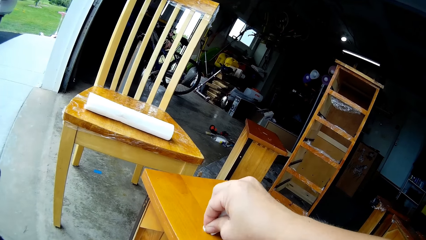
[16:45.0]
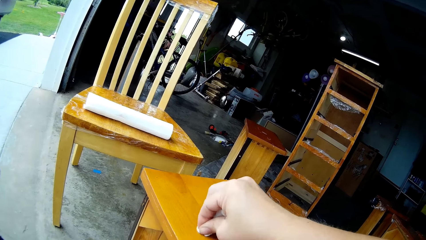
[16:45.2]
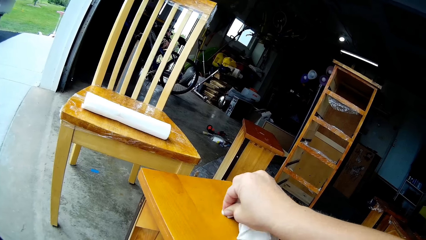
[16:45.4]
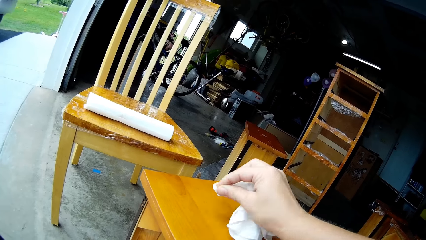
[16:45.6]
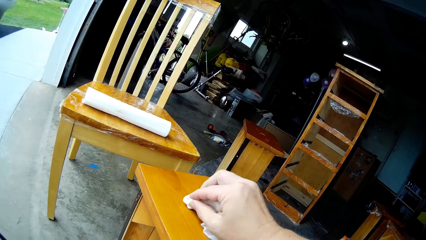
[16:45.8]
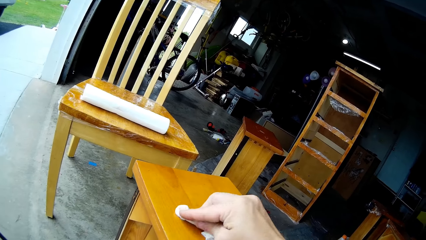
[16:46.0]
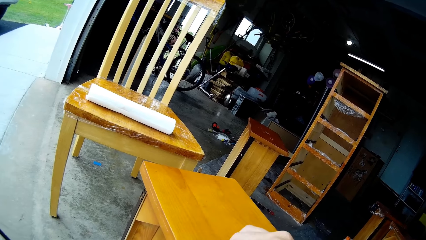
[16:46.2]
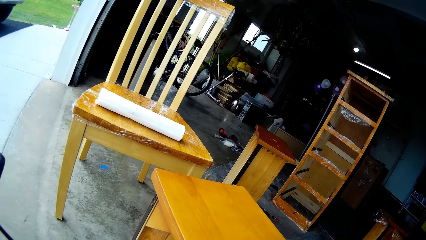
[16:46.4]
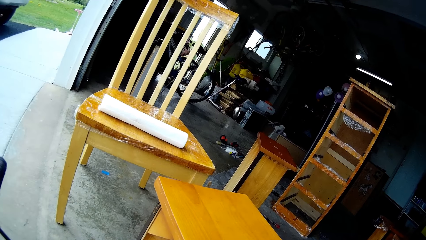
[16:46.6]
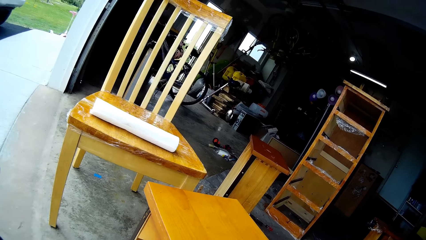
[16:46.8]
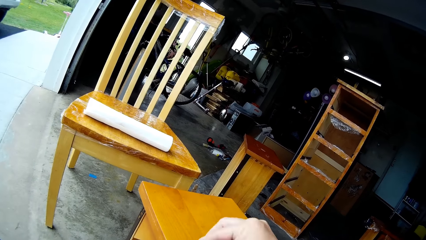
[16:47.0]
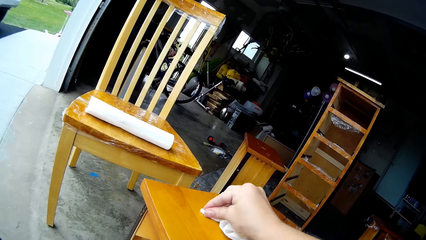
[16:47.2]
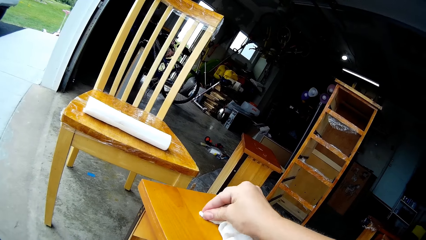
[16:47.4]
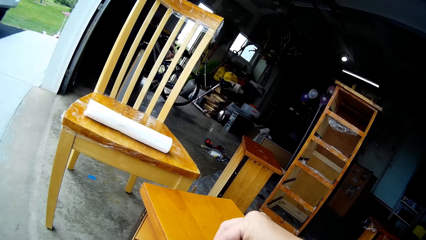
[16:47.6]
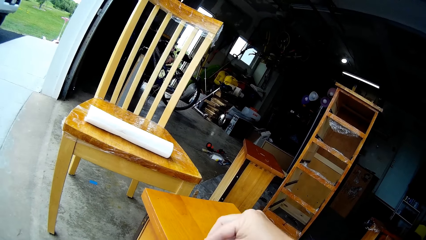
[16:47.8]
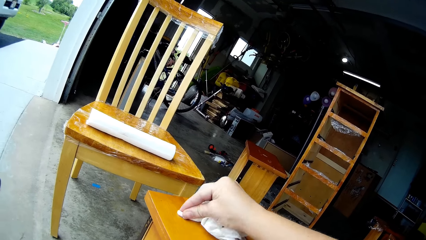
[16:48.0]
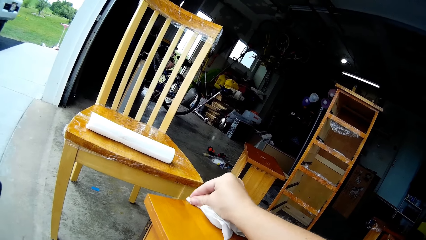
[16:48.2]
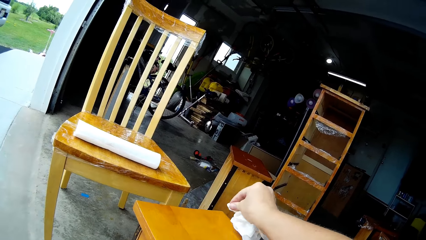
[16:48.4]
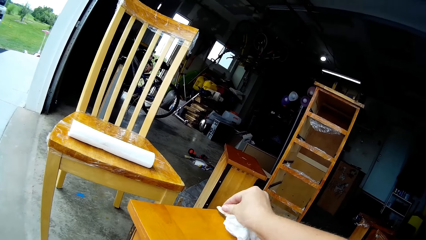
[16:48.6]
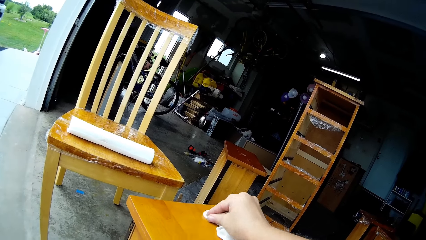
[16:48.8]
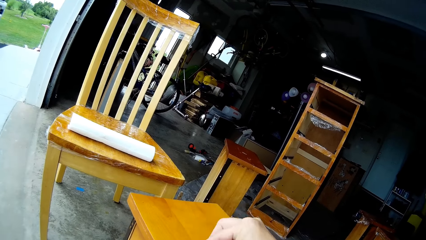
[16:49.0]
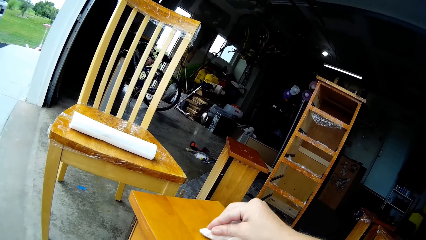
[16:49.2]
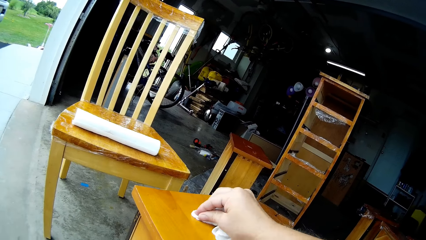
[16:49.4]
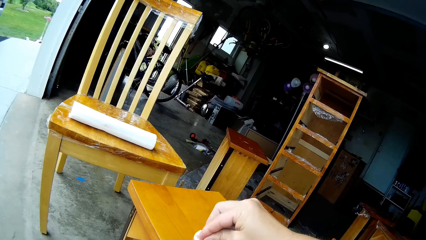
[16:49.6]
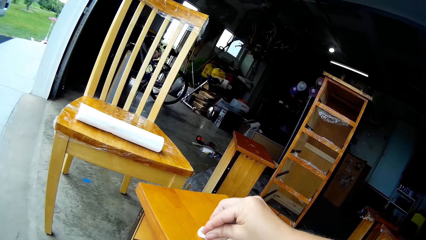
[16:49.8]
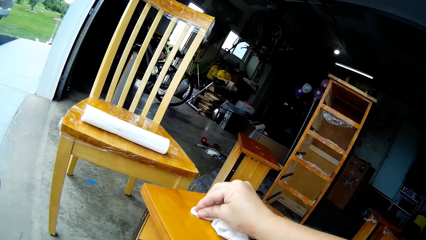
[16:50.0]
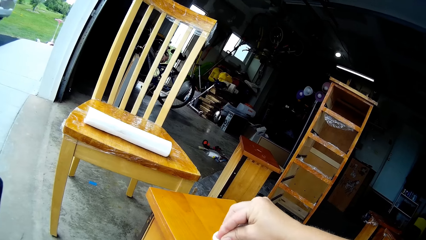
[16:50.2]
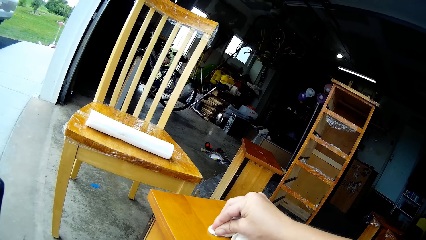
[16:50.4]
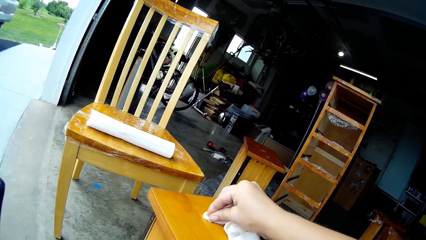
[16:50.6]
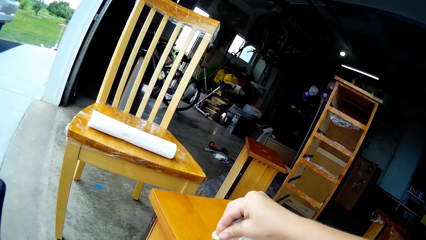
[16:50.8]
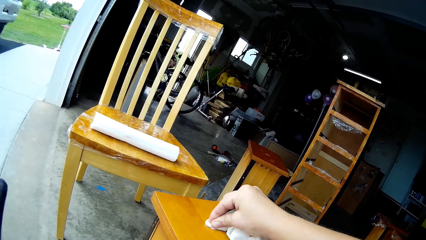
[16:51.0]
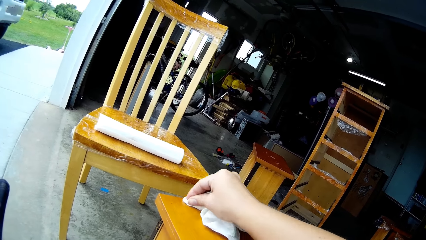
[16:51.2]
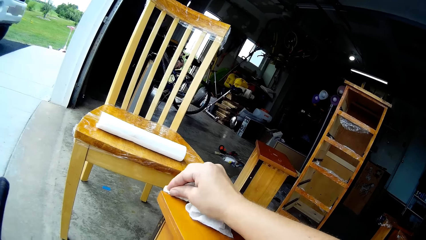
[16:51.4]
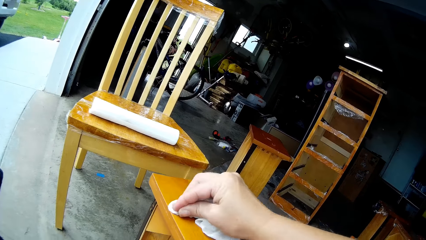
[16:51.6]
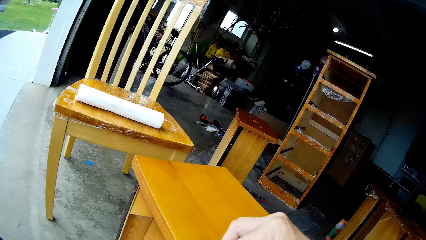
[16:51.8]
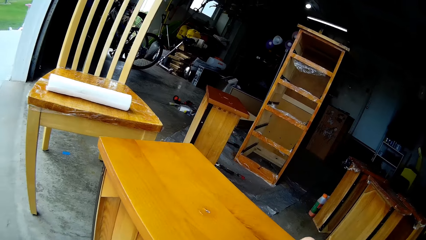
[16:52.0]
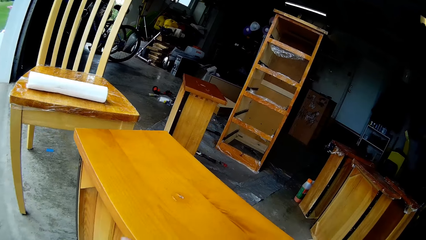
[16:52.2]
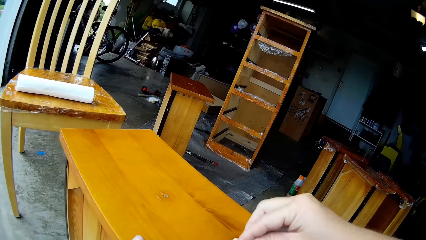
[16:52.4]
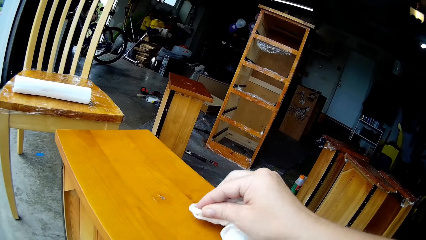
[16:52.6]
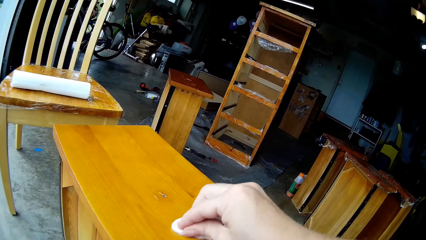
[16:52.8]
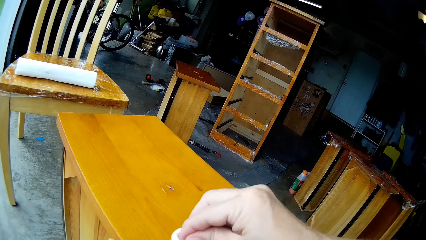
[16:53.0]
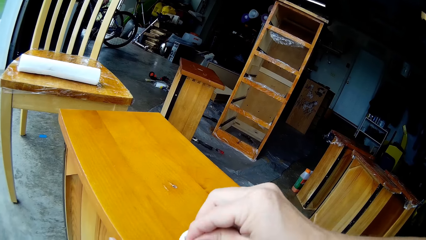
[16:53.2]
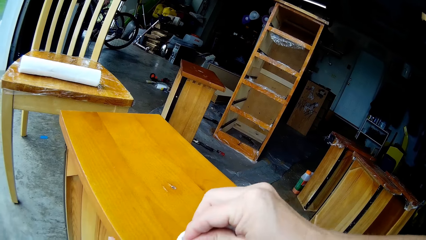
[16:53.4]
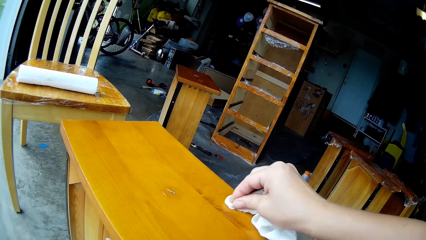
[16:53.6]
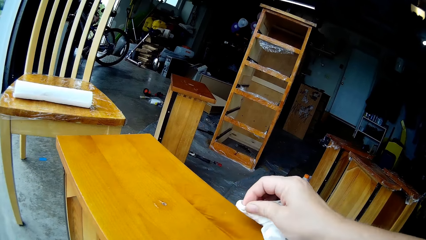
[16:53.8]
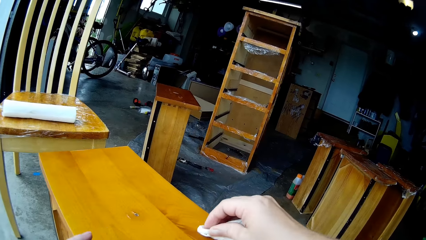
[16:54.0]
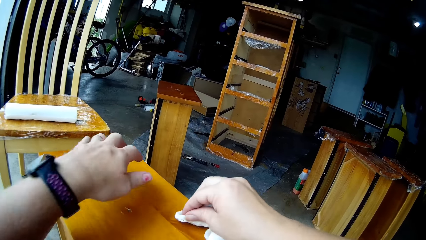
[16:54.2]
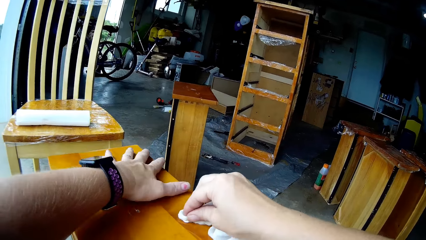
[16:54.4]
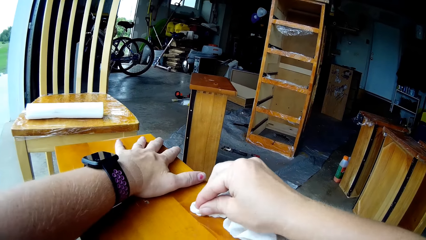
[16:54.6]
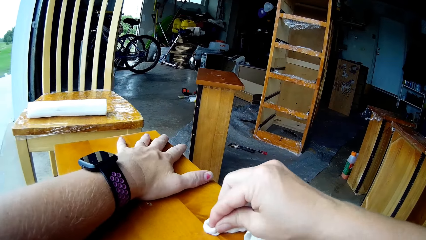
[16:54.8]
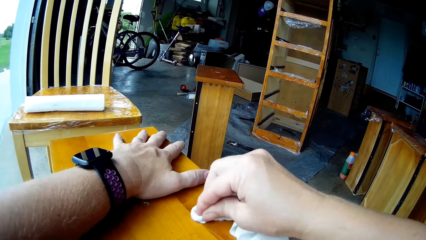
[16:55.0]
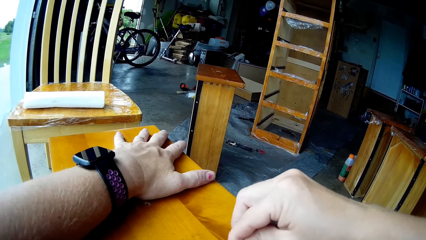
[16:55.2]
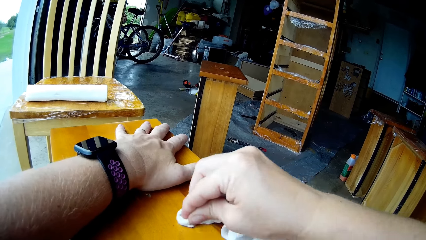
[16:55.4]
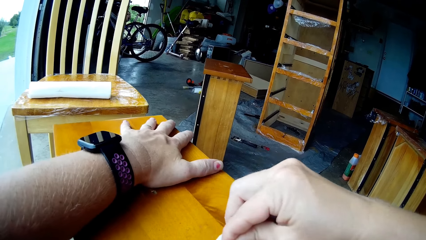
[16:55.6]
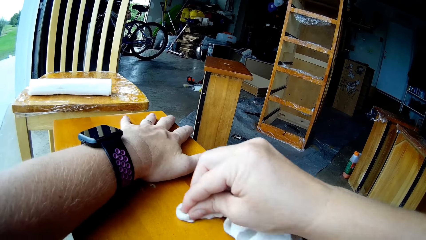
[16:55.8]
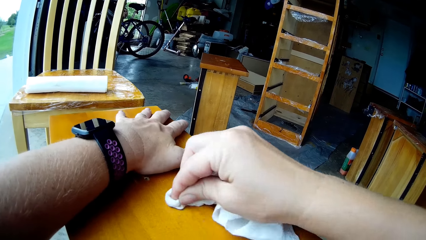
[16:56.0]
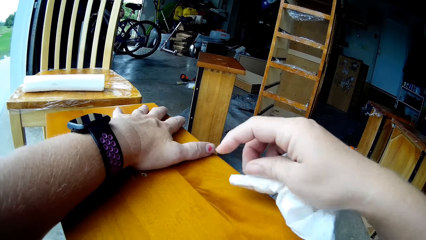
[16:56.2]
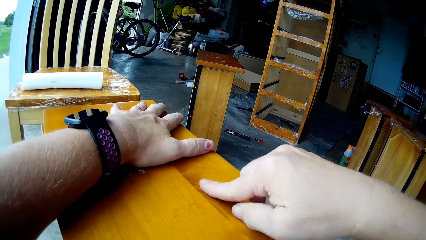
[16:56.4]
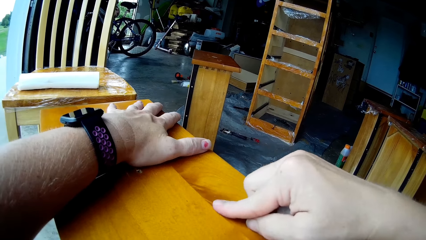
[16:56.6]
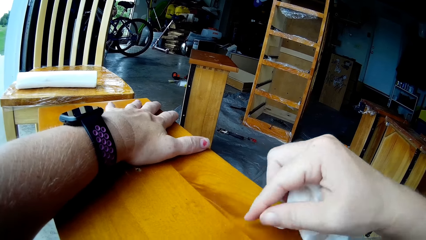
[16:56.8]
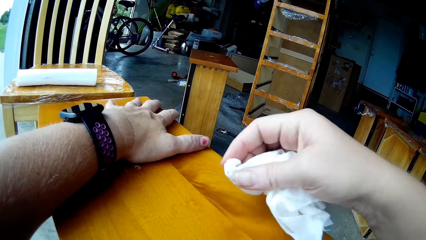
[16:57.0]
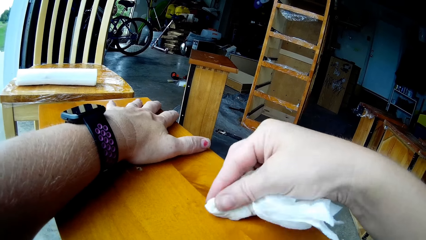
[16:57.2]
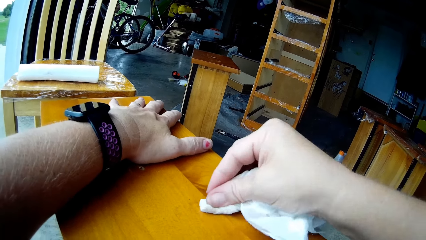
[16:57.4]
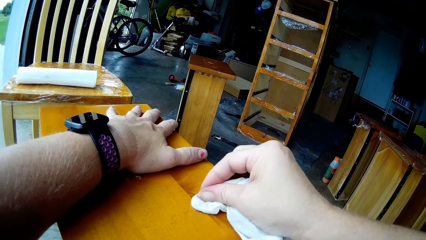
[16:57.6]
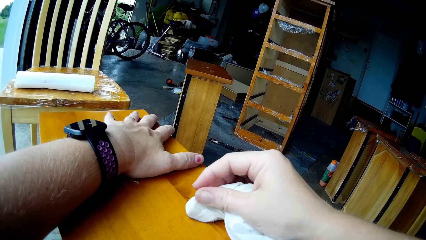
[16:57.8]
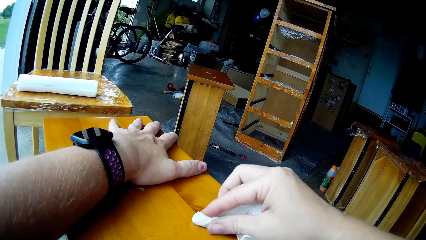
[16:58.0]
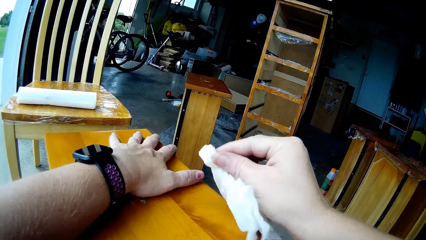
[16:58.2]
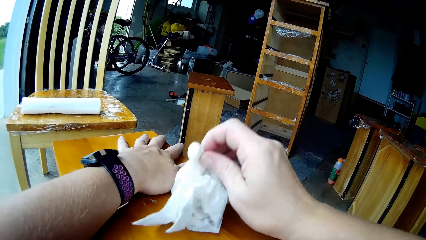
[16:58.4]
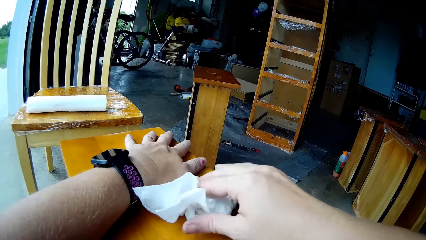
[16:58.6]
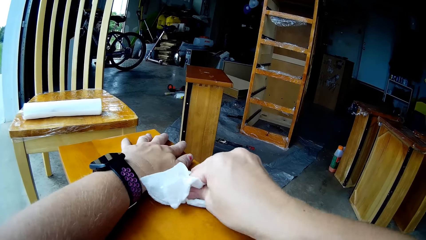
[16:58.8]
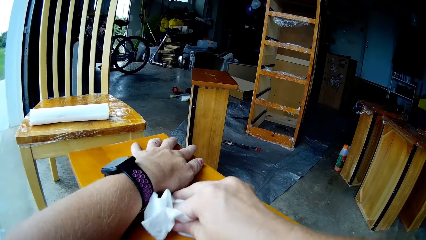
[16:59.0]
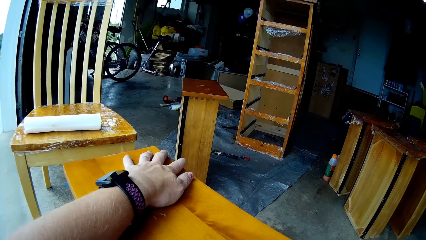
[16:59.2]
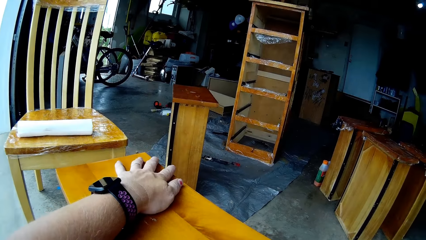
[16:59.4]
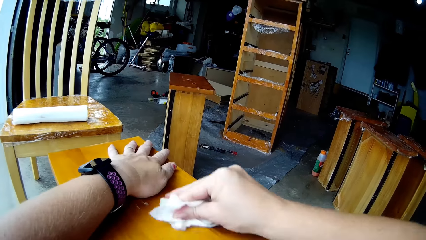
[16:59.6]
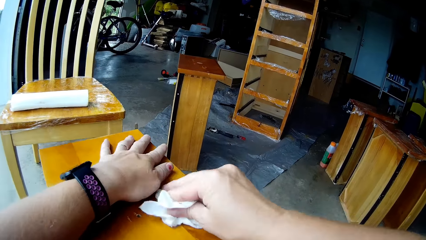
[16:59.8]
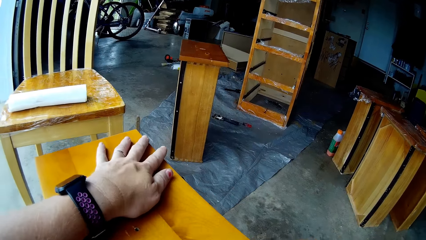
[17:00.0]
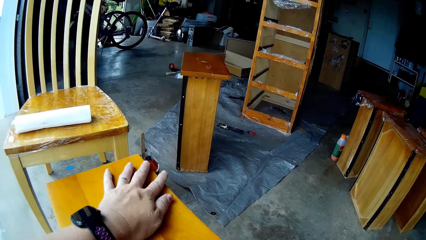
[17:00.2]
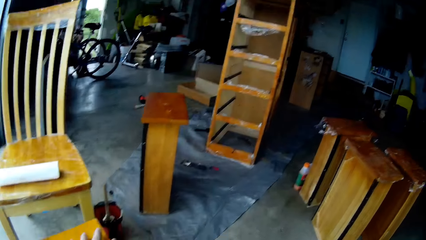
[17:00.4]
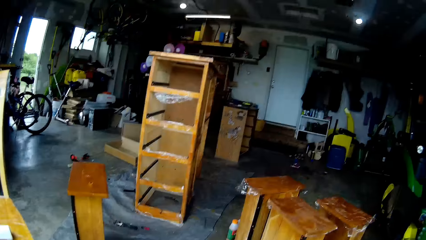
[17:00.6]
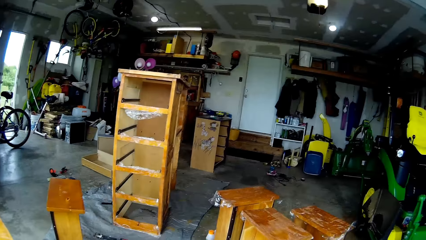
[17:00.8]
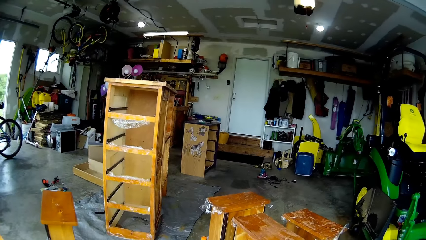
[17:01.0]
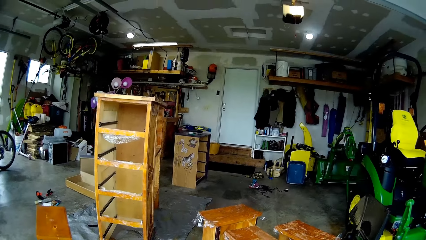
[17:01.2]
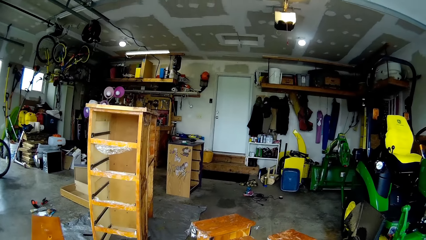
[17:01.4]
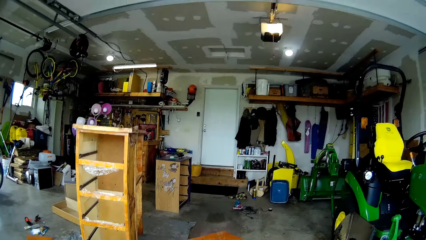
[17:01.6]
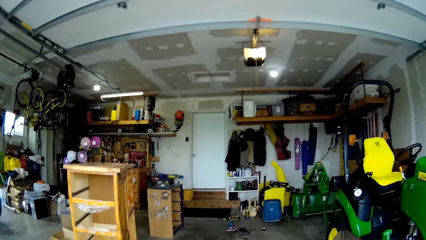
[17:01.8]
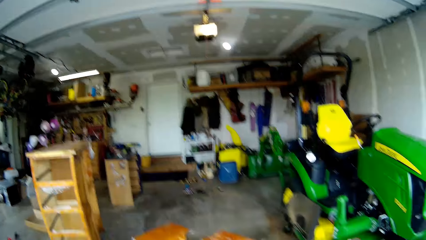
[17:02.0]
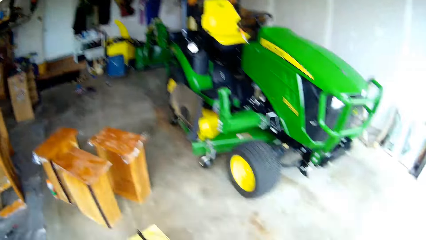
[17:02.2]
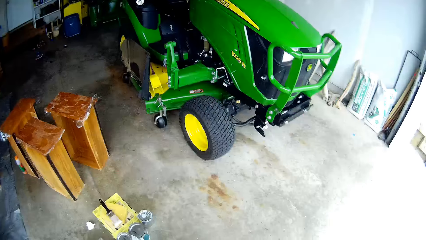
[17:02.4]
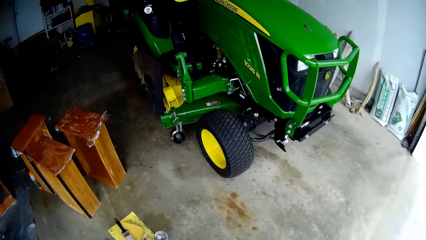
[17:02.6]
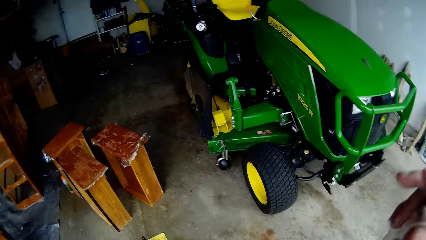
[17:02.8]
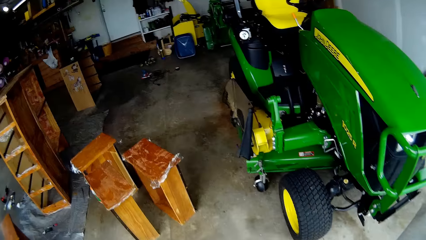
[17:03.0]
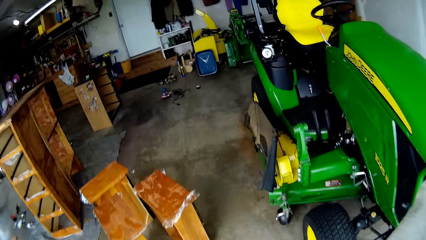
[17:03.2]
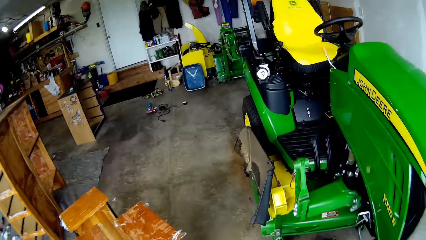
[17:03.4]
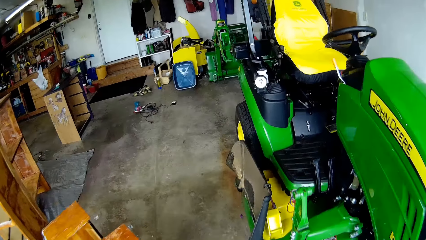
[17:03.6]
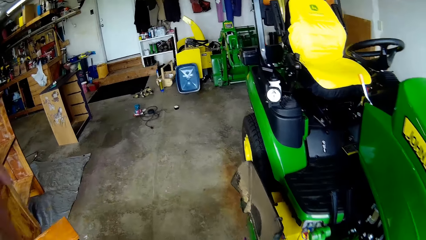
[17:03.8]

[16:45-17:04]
The camera wearer wipes the drawer. They touch the table. They wipe the table. They hold the drawer with both hands. They wipe the drawer with a finger. They hold the serviette well. They wipe the drawer. They step forward. They look around.
